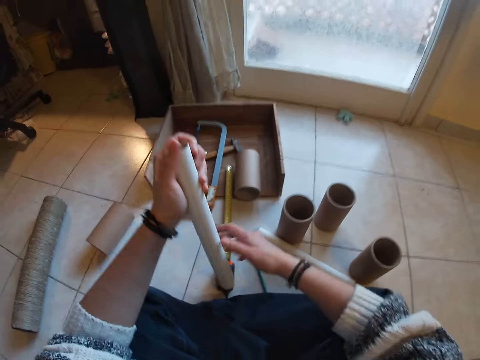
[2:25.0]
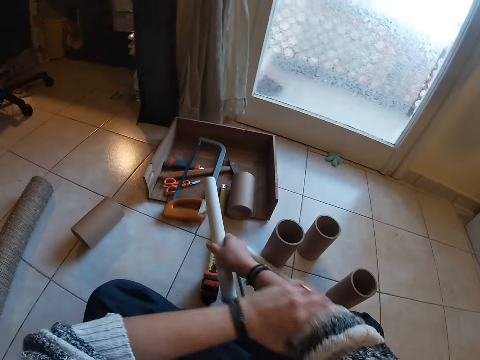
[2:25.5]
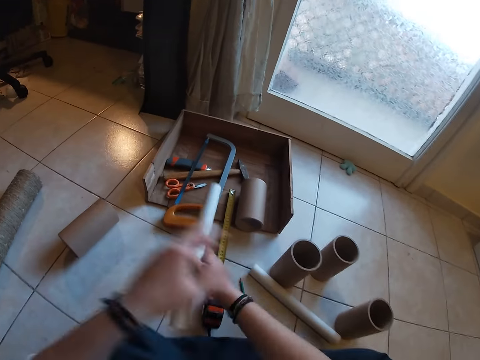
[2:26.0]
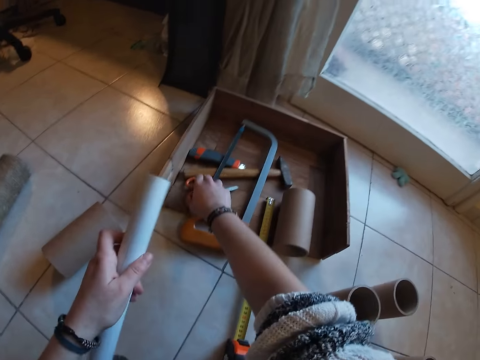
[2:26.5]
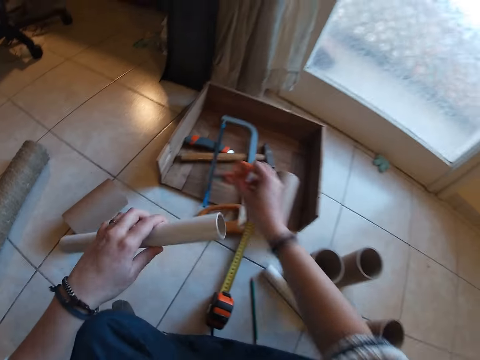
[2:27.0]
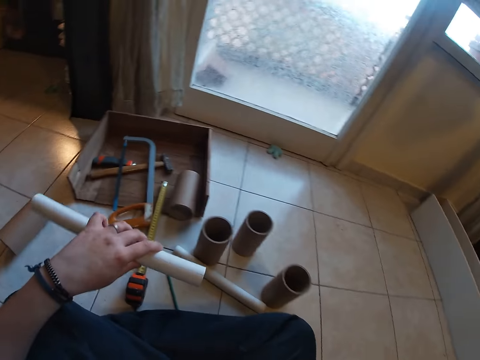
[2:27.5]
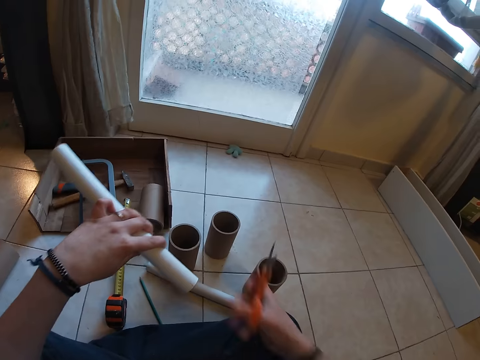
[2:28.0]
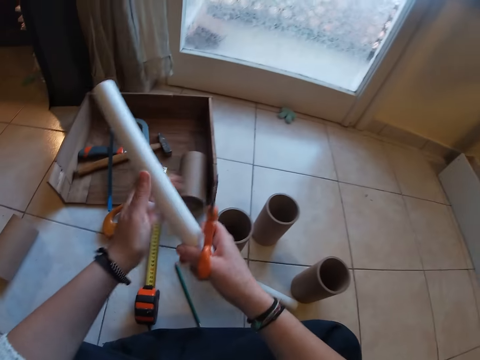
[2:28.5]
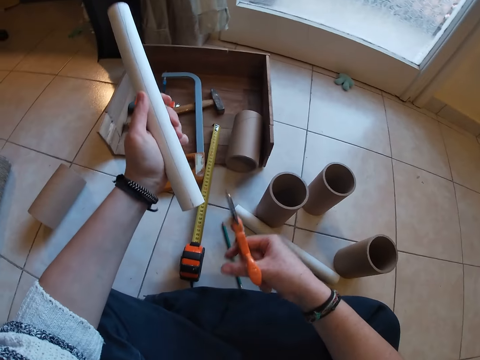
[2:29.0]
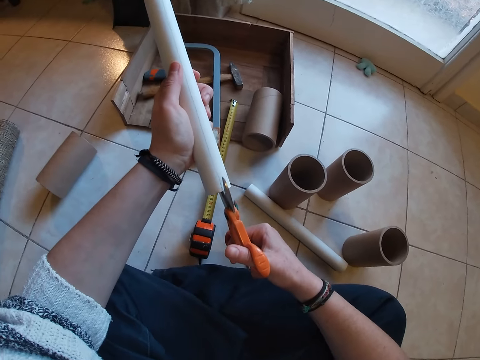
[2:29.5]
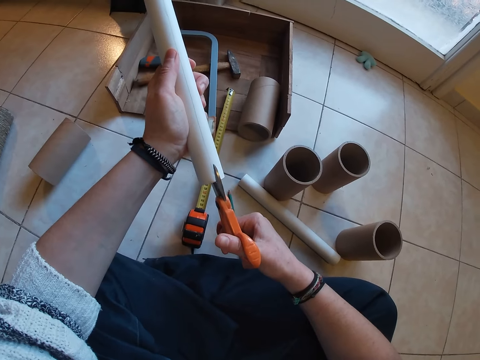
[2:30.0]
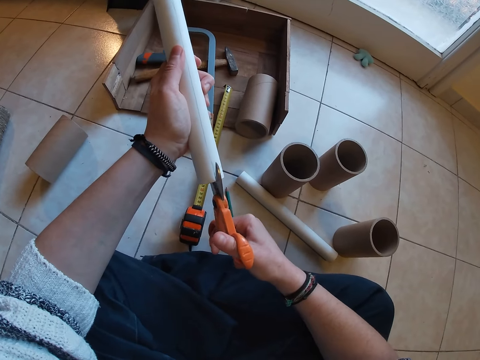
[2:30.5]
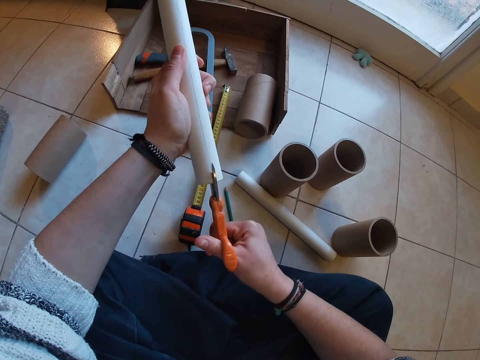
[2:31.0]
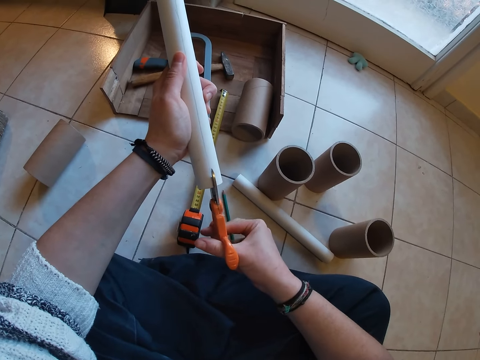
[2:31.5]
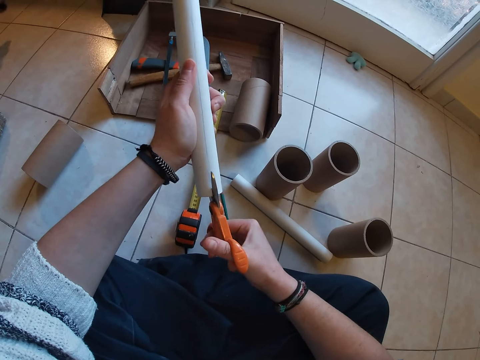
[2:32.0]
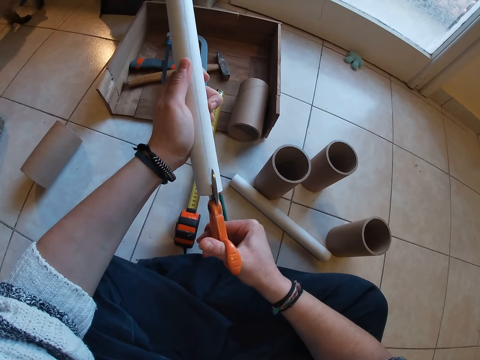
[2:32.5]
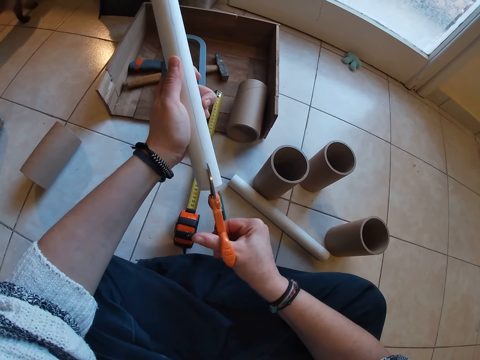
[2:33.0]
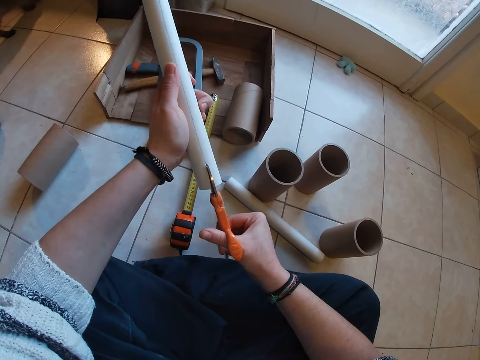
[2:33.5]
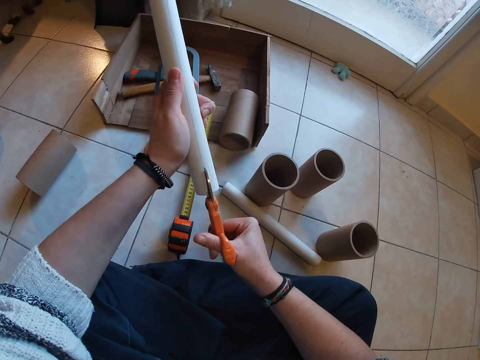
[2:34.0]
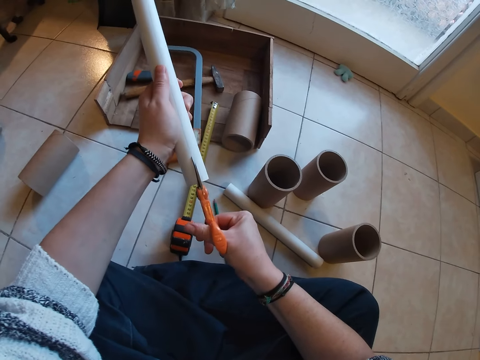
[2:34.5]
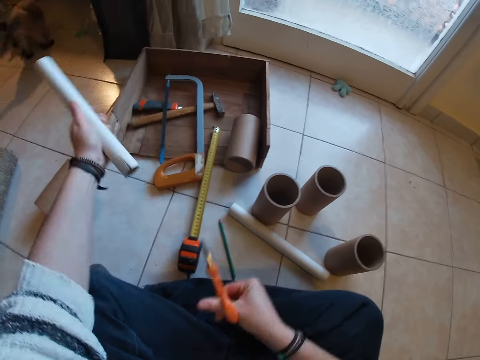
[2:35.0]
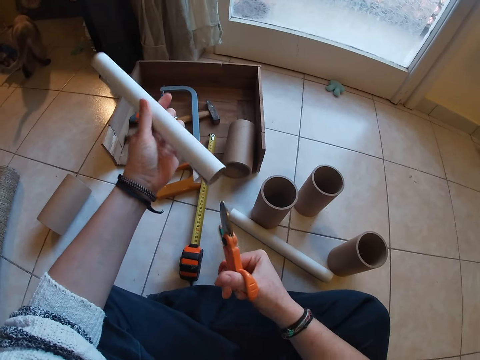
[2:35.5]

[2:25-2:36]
The camera wearer separates the plastic pipe and the tape measure aside. He drops the green pencil in his right hand to the floor. He passes the long cardboard tube or plastic pipe in his left hand to his right hand. He adjusts the sweater sleeve with his left hand. He passes the long cardboard tube from his right hand to his left hand. He picks the pair of scissors from the wooden box with his right hand. He holds the long cardboard tube with both hands. He turns his left hand palm side up. He holds the long cardboard tube with his left hand. He cuts the long cardboard tube in his left hand with the pair of scissors in his right hand.

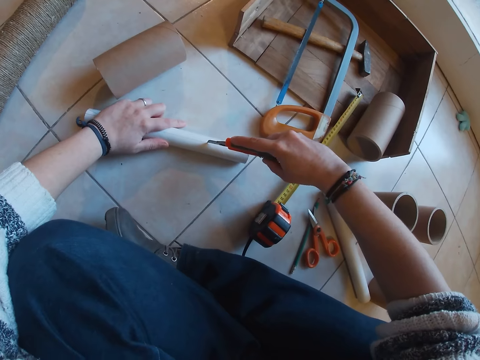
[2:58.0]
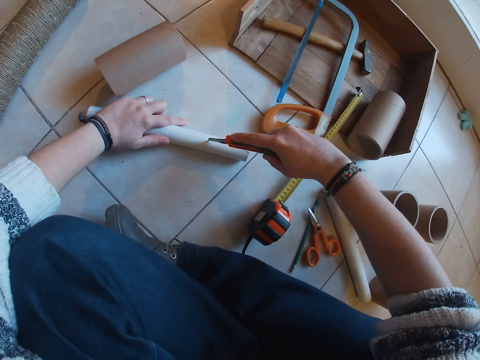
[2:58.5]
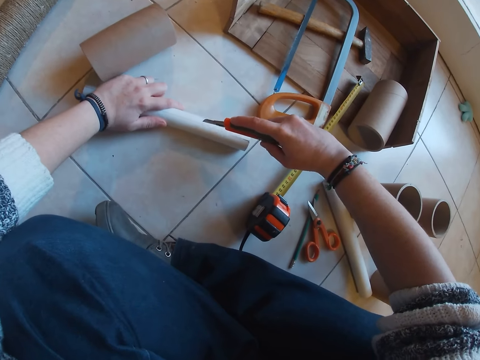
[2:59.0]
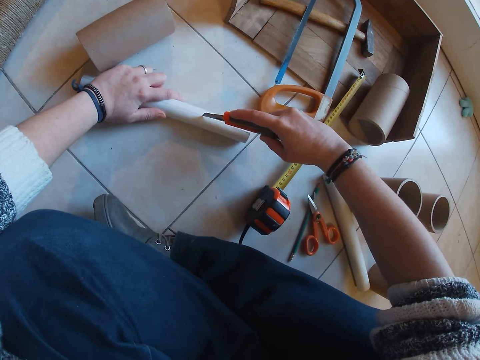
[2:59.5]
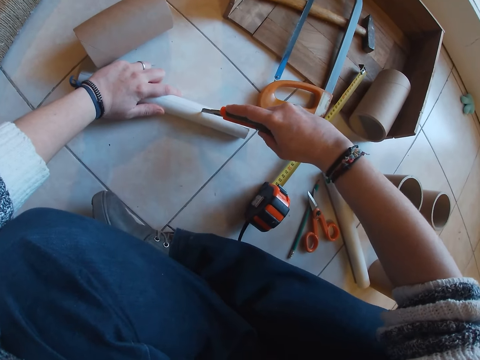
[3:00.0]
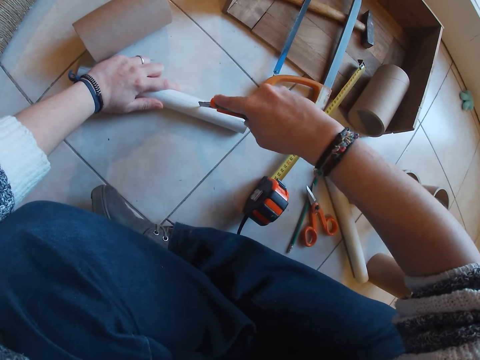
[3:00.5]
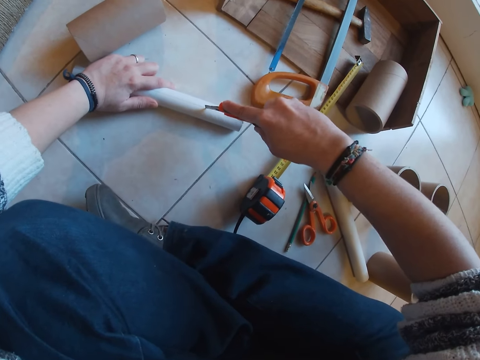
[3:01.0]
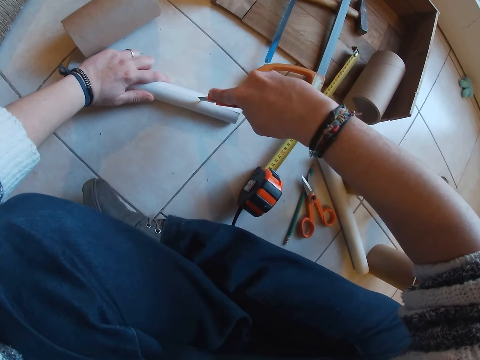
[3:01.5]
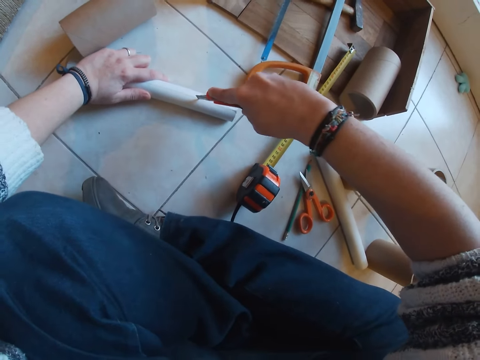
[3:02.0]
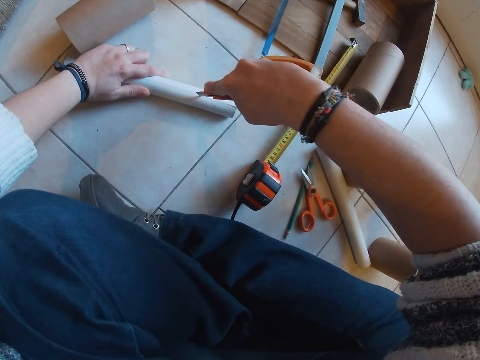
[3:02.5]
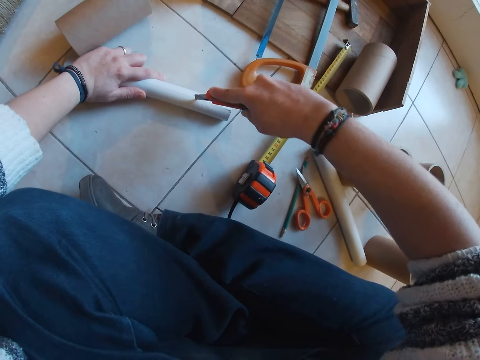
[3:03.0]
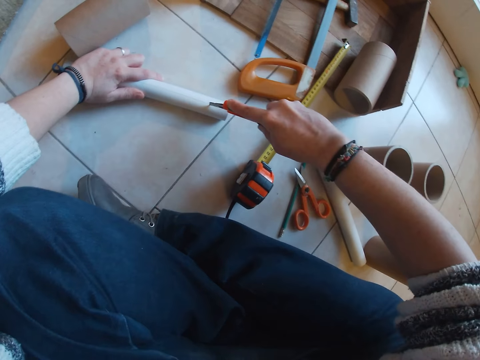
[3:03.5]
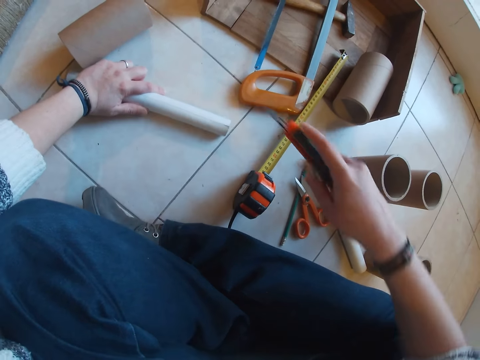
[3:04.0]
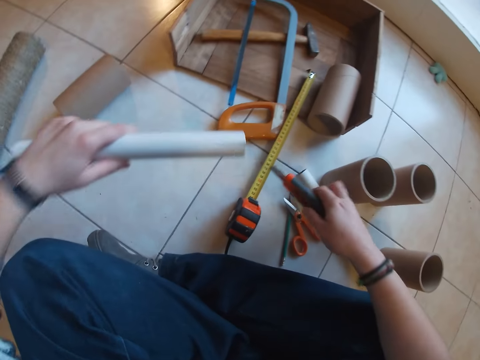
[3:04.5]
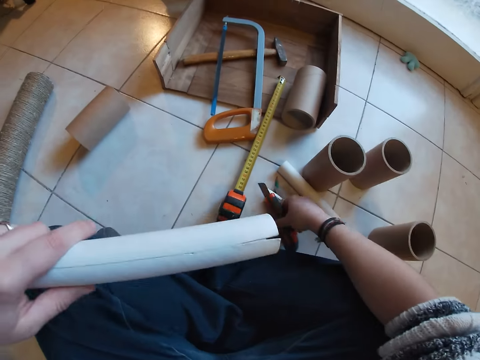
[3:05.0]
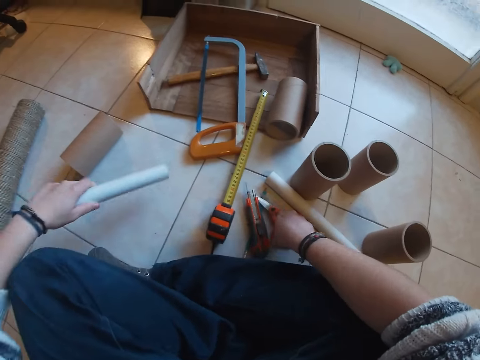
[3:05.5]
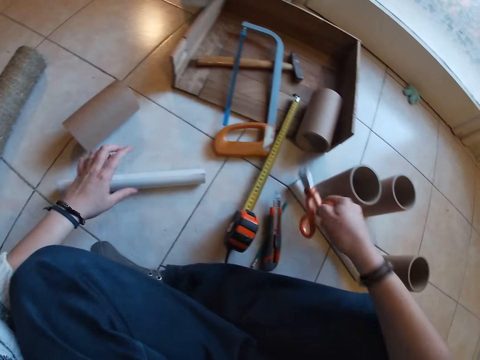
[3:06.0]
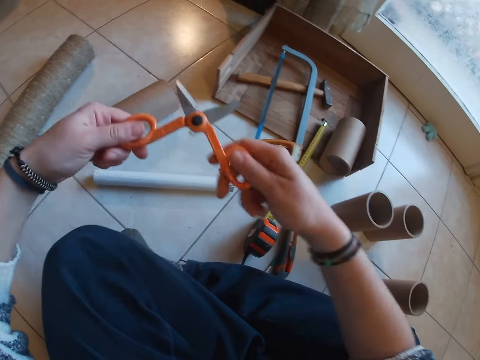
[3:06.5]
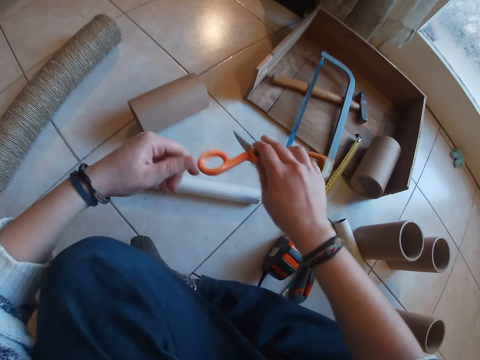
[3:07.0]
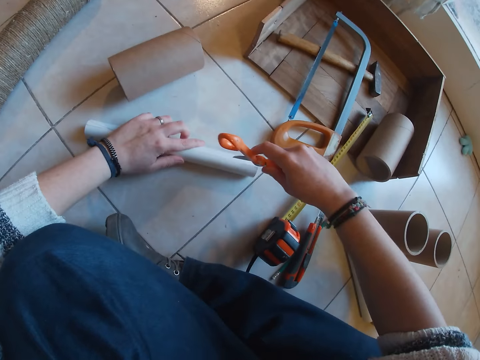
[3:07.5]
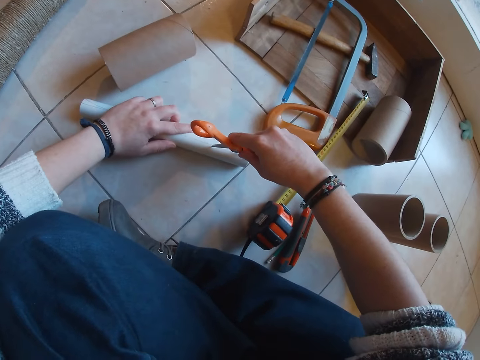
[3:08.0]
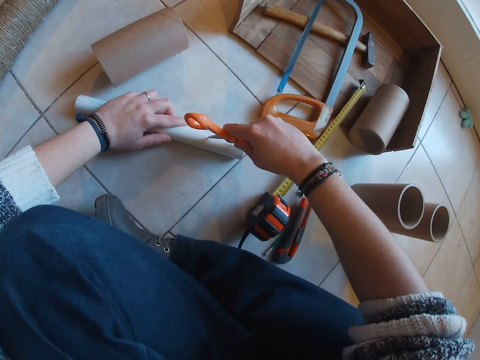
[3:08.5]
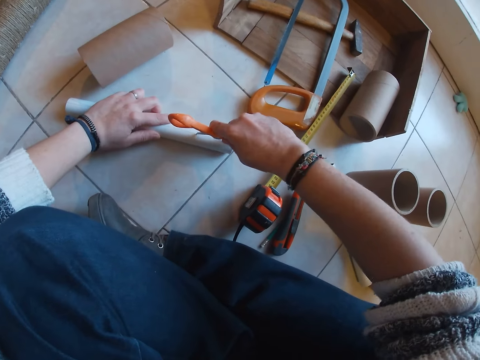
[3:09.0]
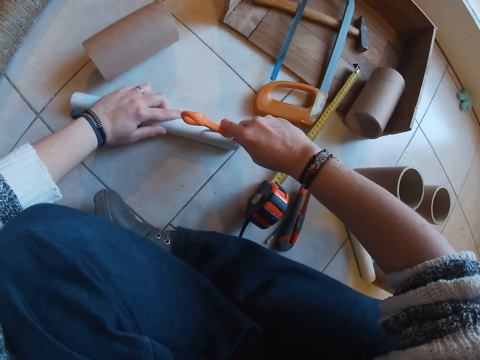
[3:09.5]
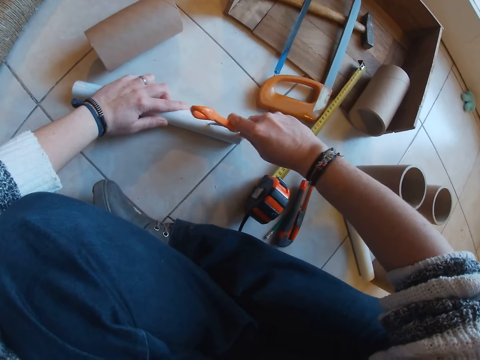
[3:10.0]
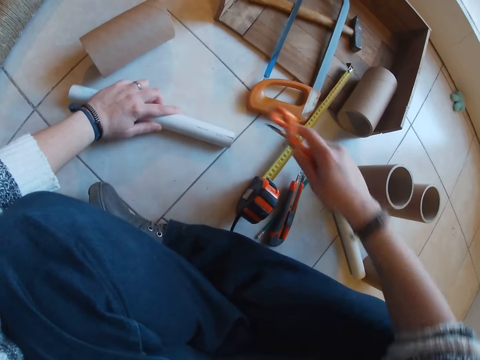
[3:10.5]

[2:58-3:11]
The camera wearer cuts the long cardboard tube or plastic pipe on the floor with the sliding utility knife in his right hand. He raises the long cardboard tube in his left hand. He drops the sliding utility knife in his right hand on the floor. He picks the pair of scissors or cutting pliers from the floor with his right hand. He drops the long cardboard tube in his left hand to the floor. He opens the pair of scissors with both hands. He adjusts the pliers with both hands. He scratches the pipe with the pair of pliers. He cuts the long cardboard tube with the scissors in his right hand.

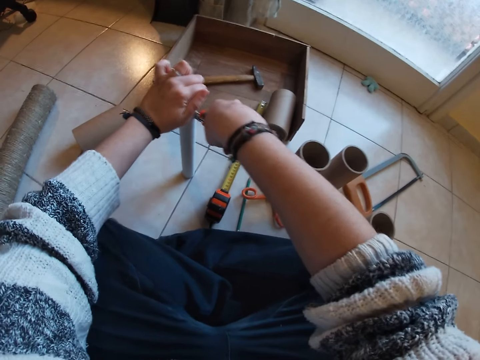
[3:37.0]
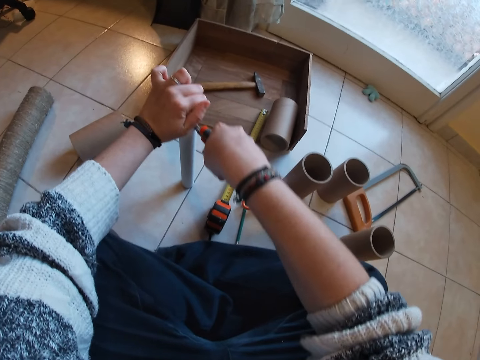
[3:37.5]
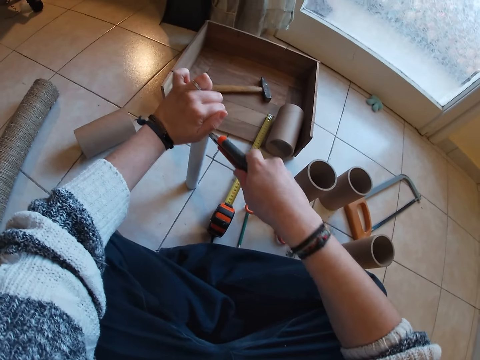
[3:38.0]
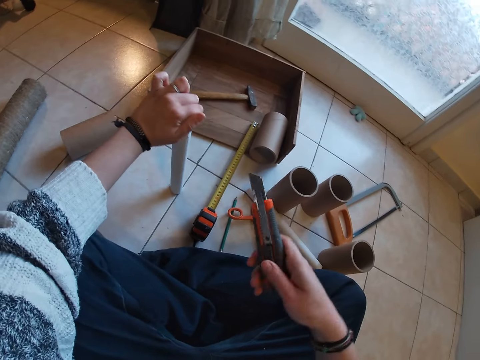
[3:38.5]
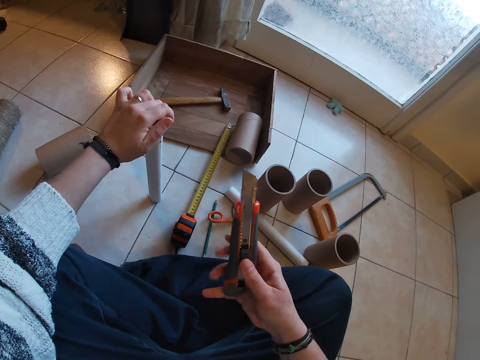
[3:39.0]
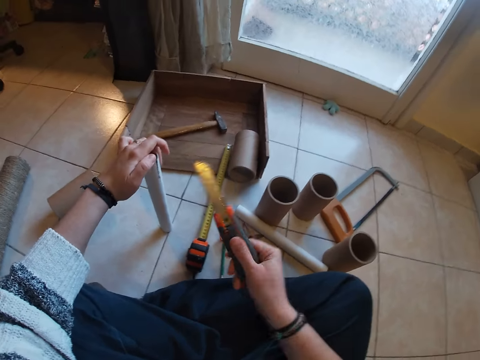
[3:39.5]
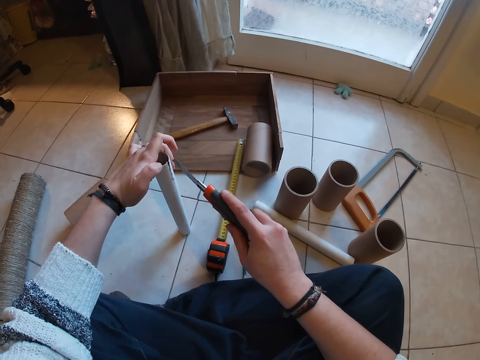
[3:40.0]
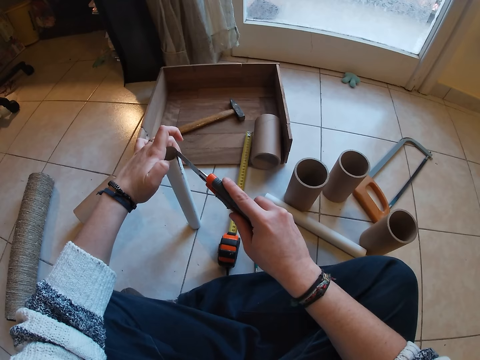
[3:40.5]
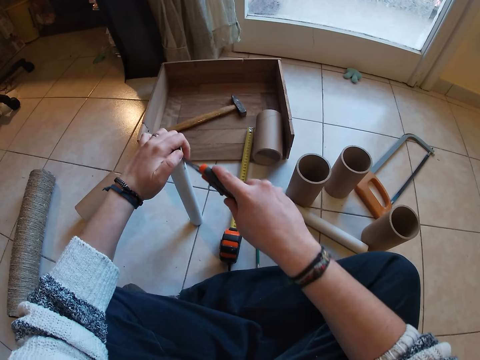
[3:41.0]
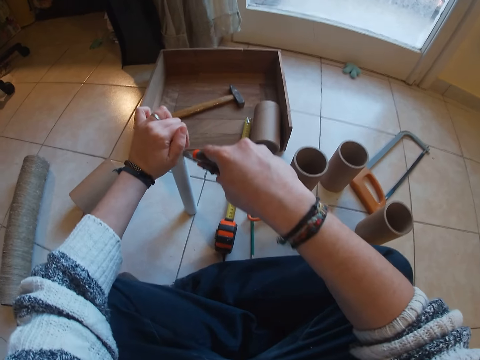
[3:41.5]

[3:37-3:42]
The camera wearer operates the sliding utility knife with his right hand. He adjusts the knife with the right hand. He cuts the long cardboard tube with the sliding utility knife in his right hand.
